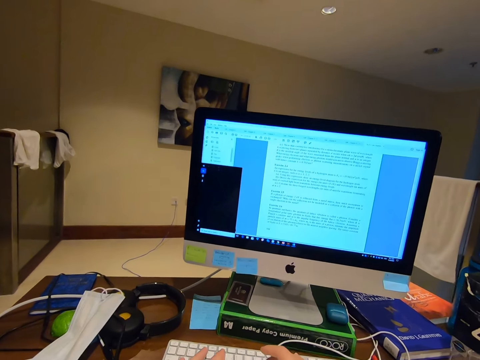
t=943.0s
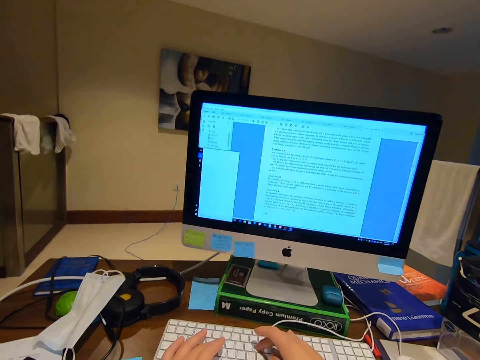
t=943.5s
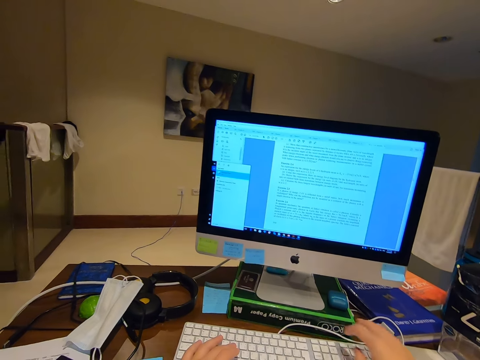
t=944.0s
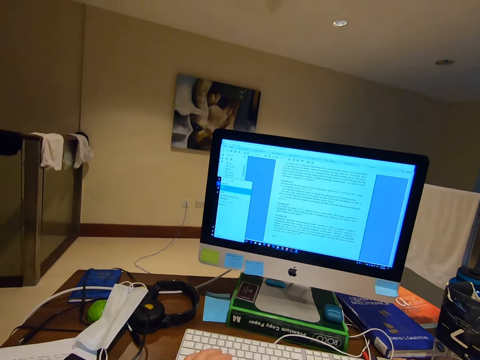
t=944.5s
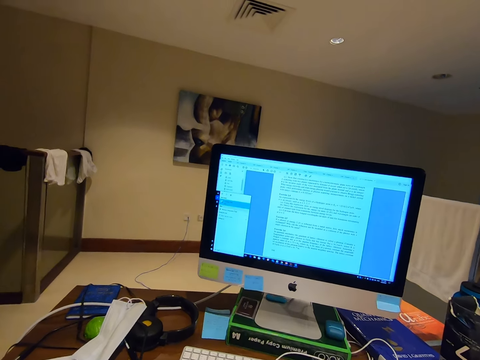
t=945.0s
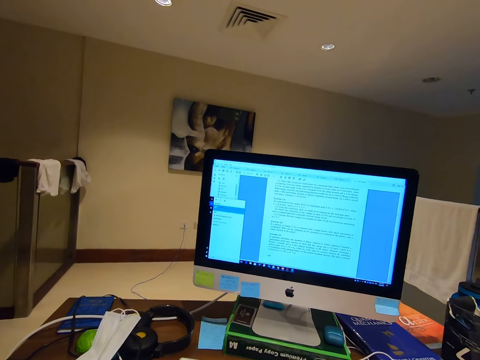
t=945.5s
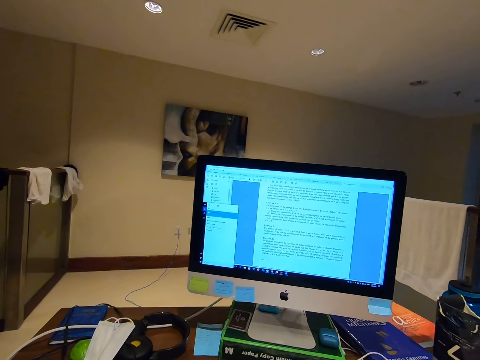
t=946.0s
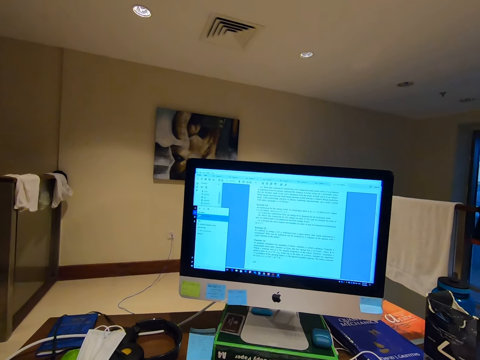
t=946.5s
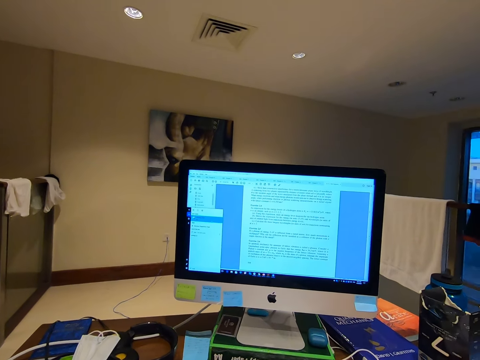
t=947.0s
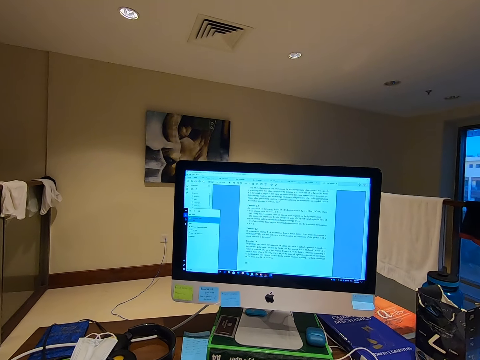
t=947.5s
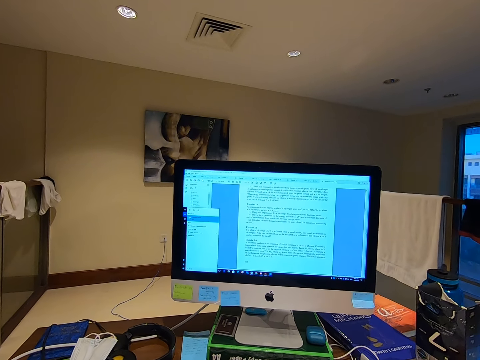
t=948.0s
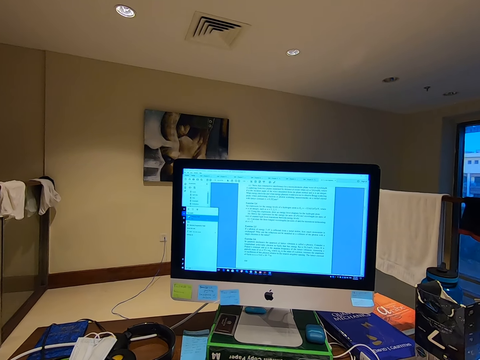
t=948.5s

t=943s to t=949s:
The camera wearer dials a keyboard.

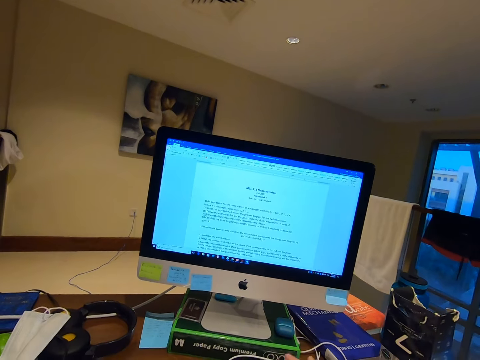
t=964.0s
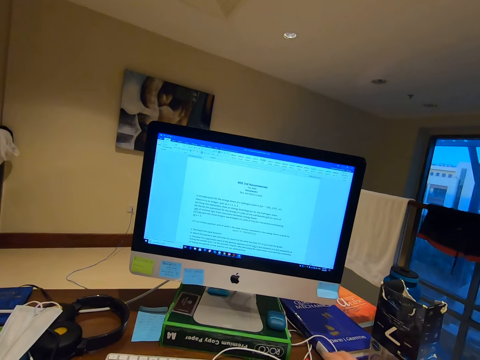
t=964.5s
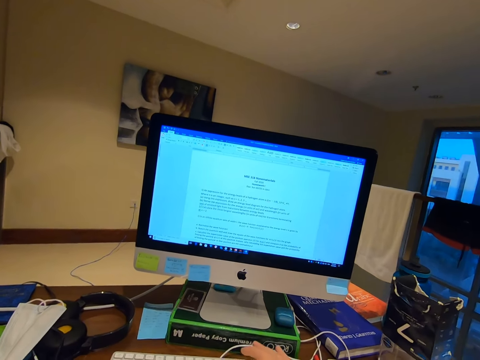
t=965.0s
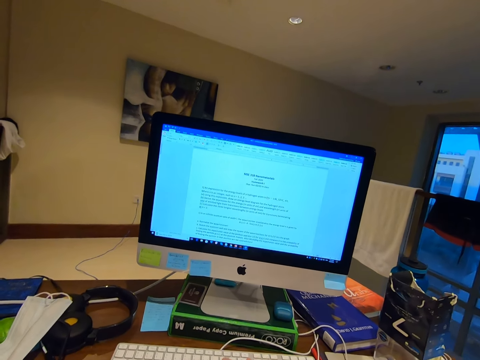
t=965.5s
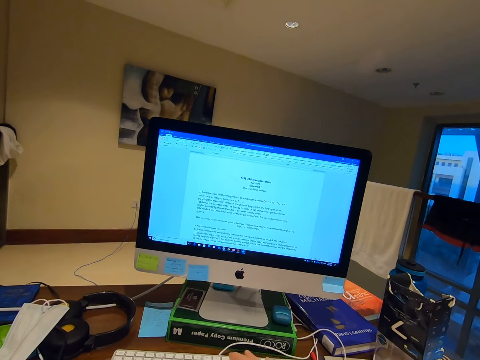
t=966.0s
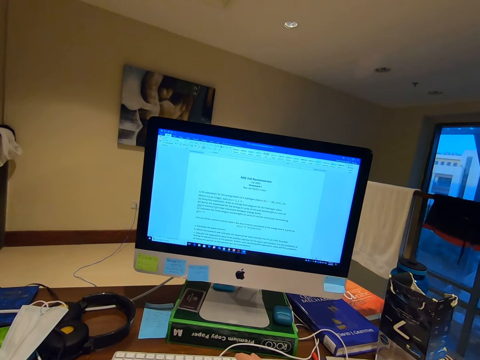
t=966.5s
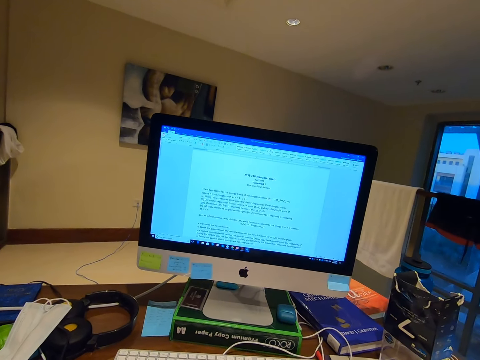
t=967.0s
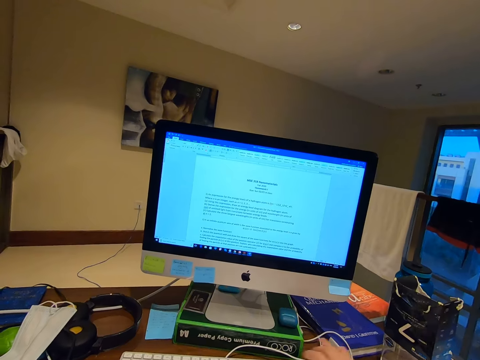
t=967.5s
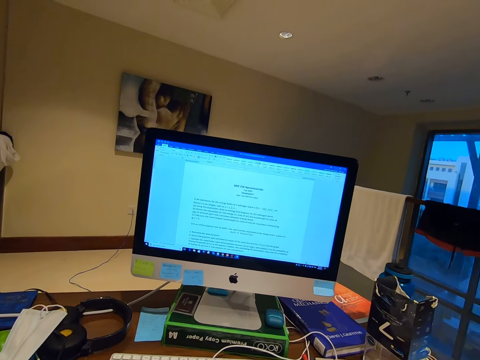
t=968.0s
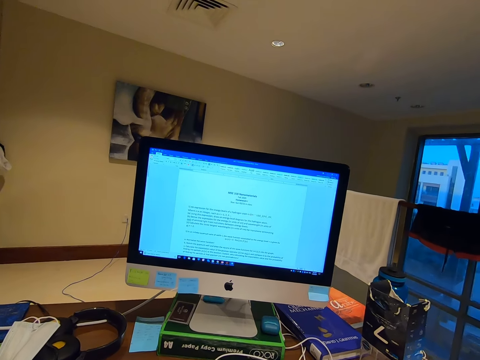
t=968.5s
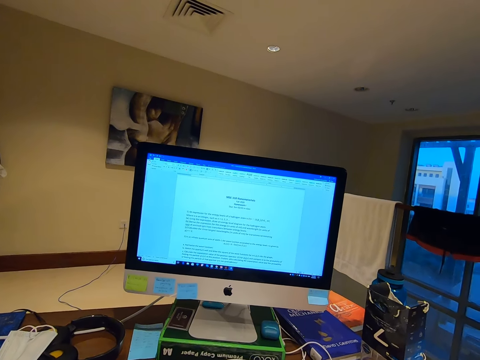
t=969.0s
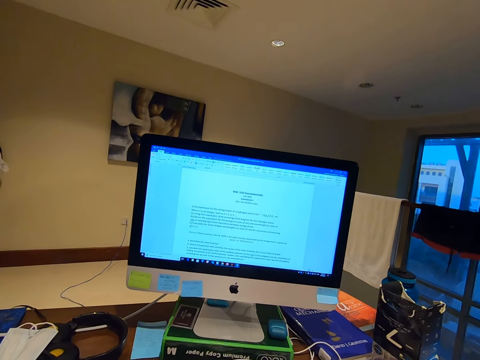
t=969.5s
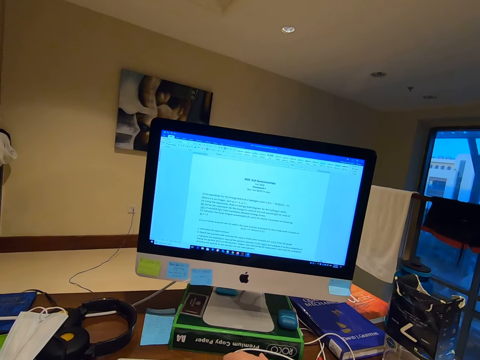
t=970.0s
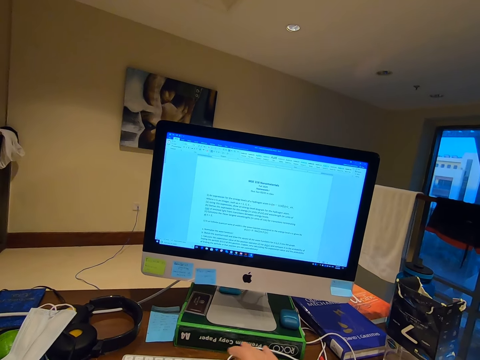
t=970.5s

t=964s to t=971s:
The camera wearer presses the keyboard.

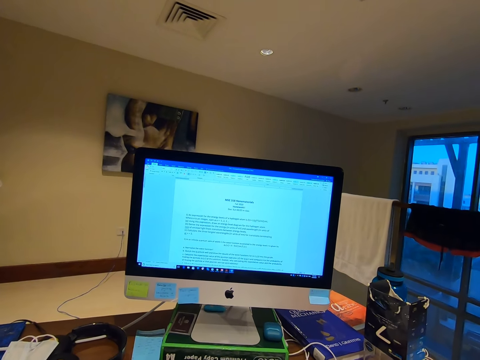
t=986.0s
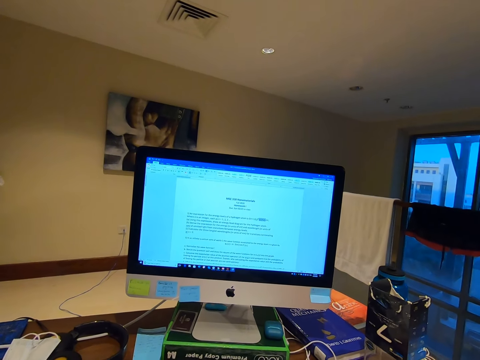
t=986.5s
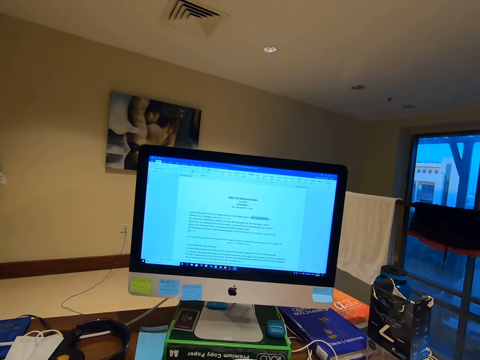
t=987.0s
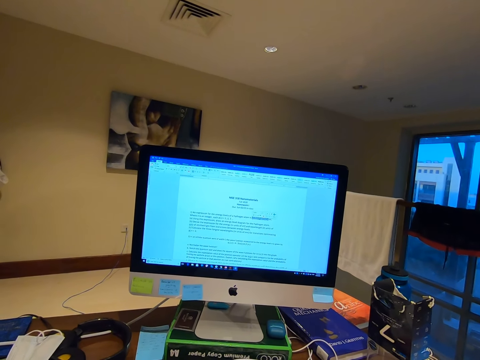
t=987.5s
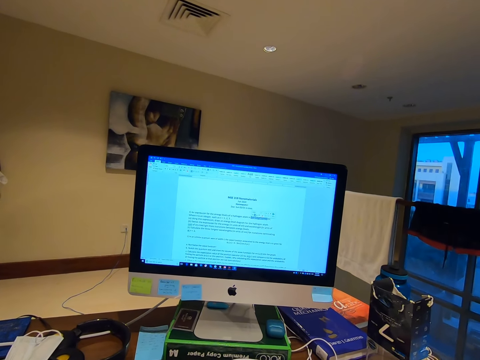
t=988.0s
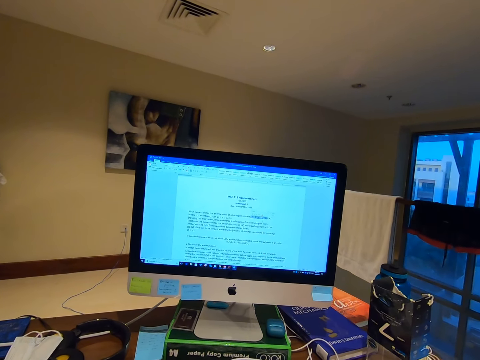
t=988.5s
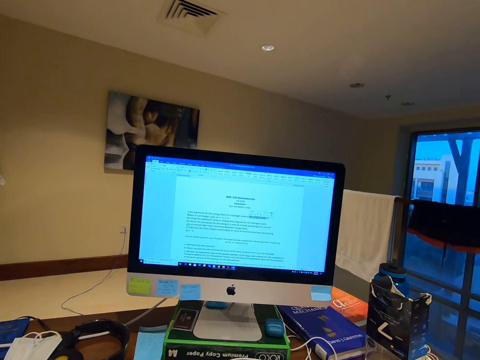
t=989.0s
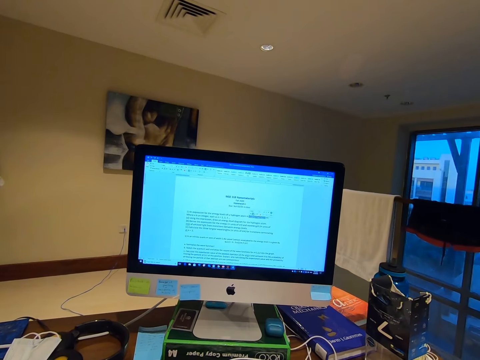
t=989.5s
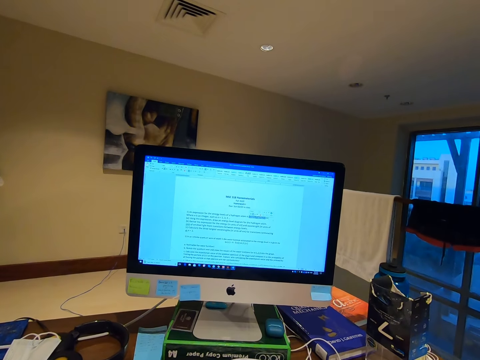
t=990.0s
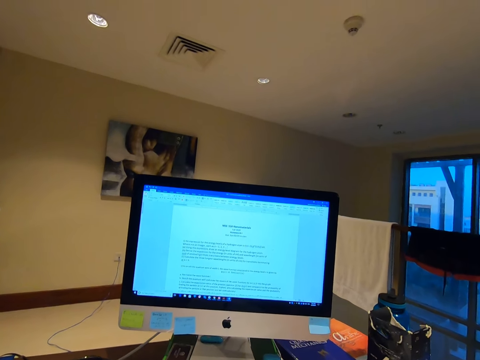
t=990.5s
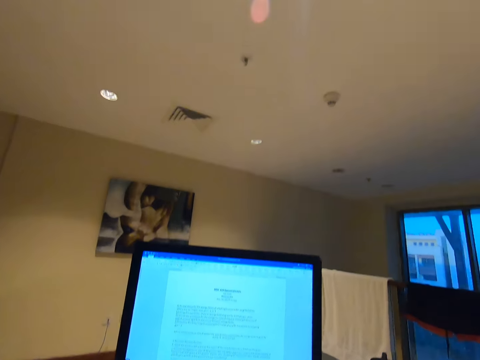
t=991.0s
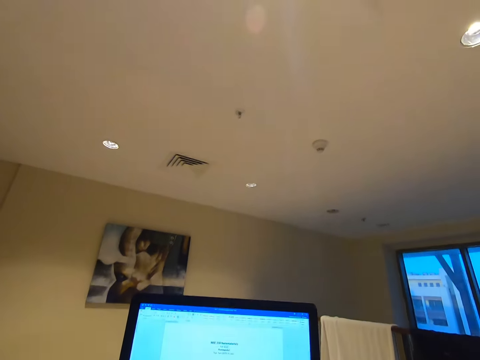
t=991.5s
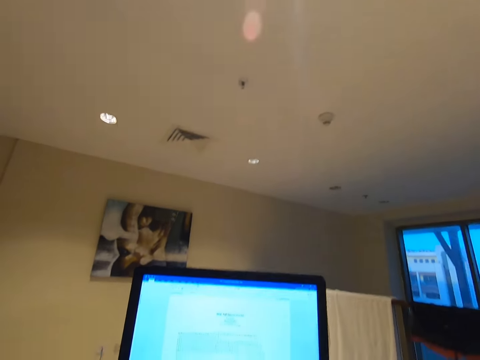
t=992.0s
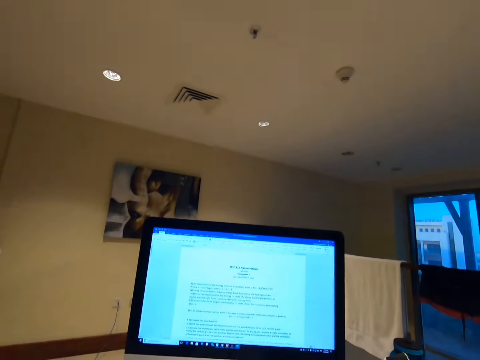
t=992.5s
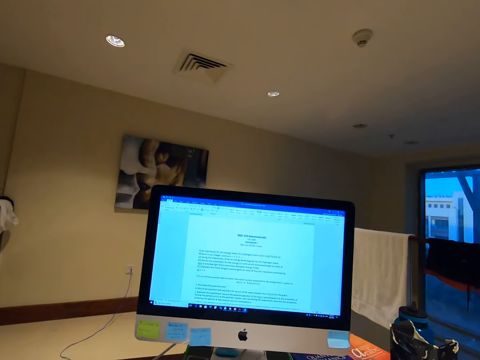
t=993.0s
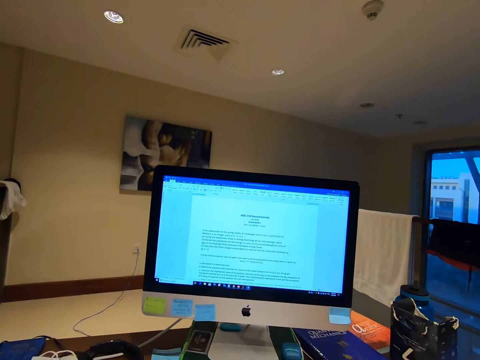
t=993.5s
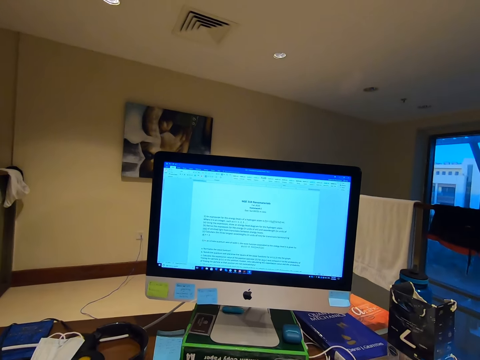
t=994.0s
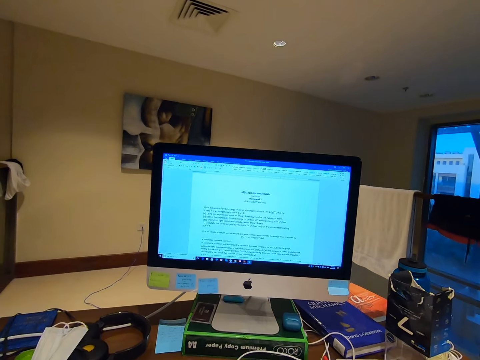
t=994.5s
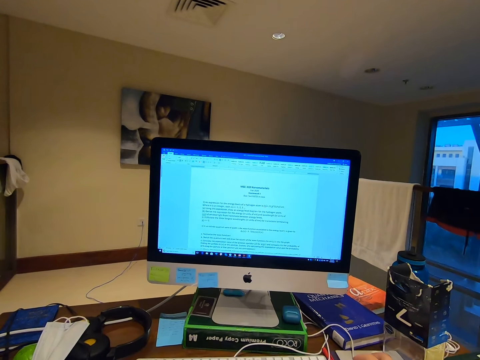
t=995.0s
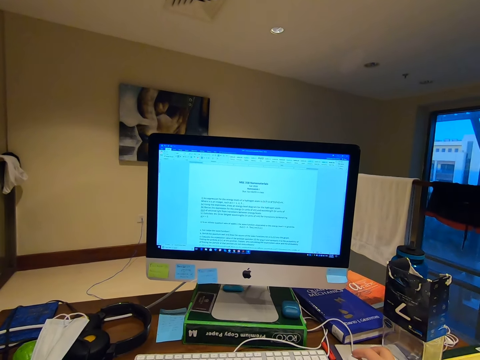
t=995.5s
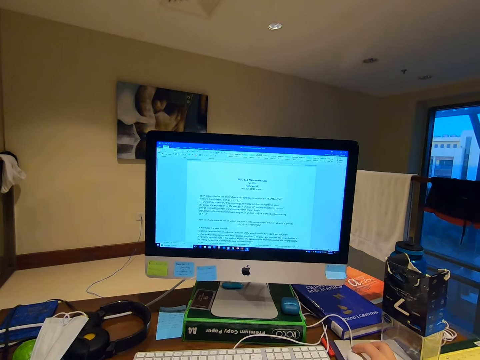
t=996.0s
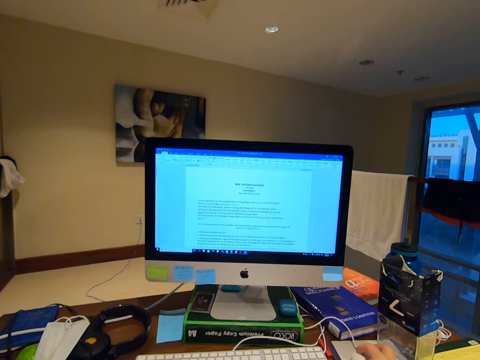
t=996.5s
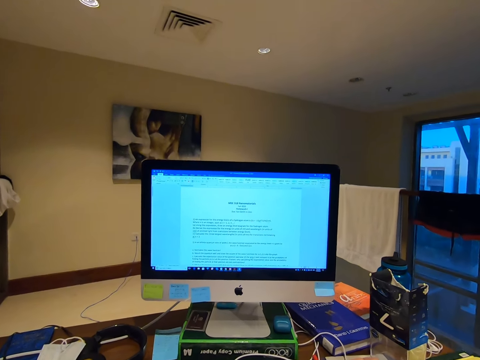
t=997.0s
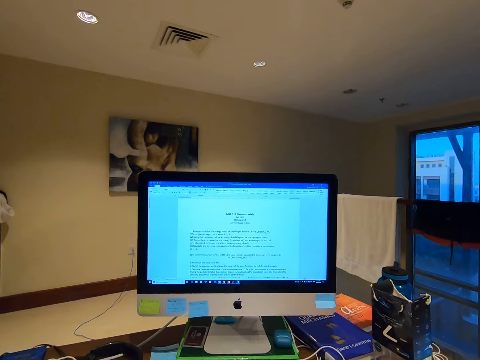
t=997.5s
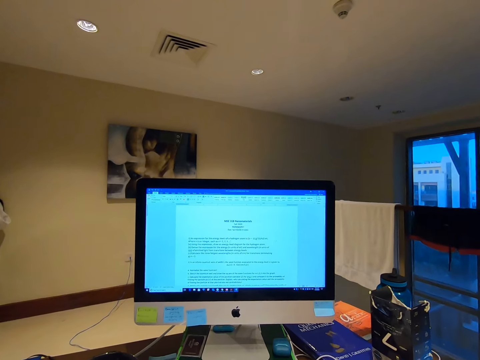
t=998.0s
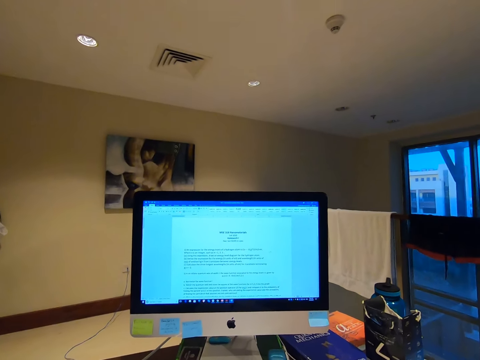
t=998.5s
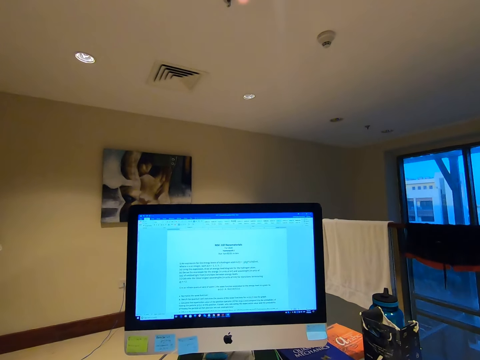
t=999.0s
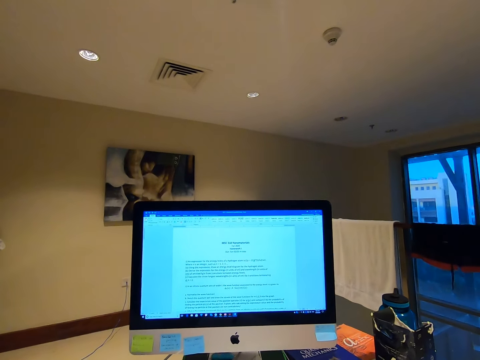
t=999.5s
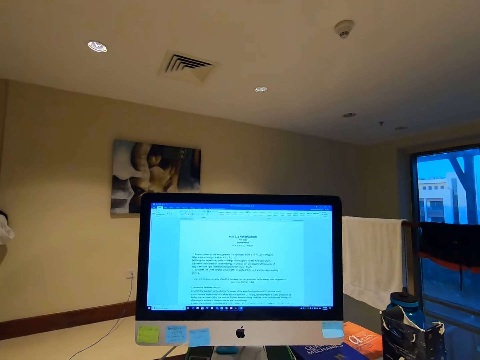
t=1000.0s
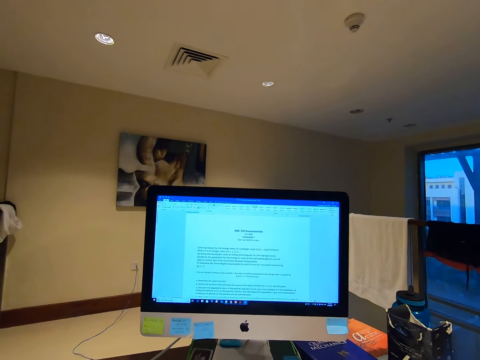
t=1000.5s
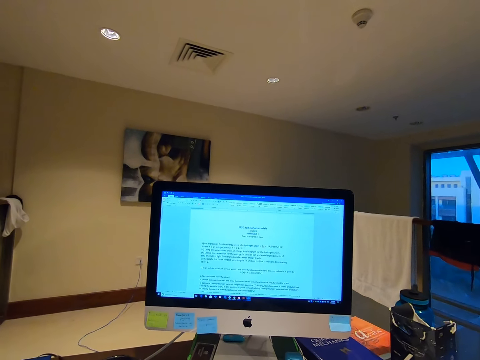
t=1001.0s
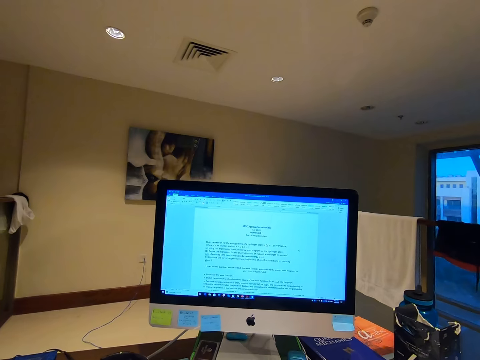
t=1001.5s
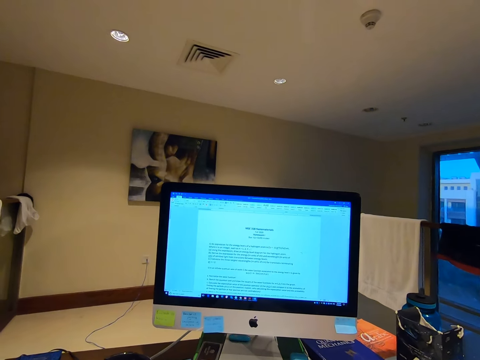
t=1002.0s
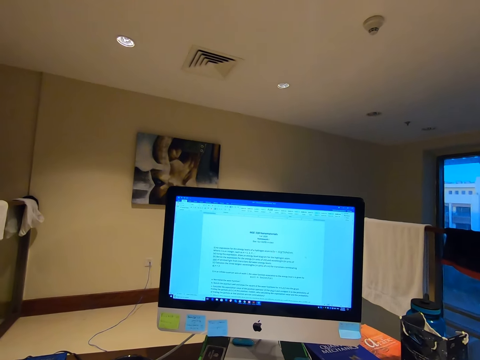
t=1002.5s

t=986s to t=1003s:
The camera wearer stares at the computer desk. They move the mouse. They scroll the computer mouse.
